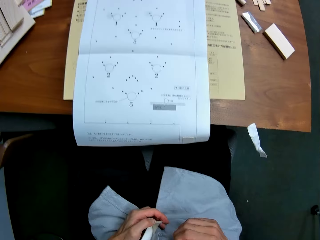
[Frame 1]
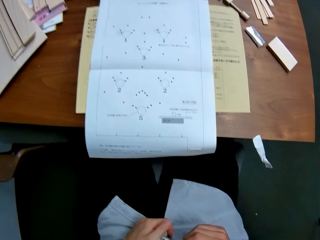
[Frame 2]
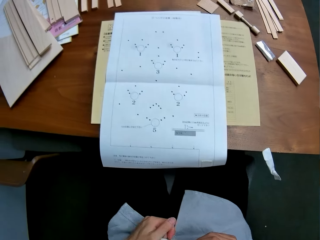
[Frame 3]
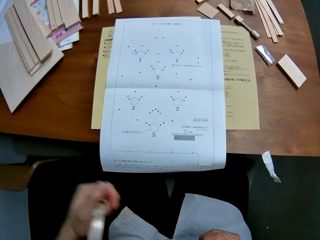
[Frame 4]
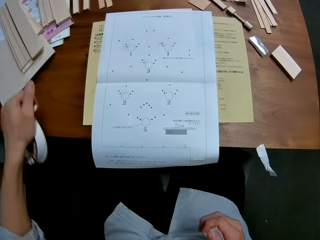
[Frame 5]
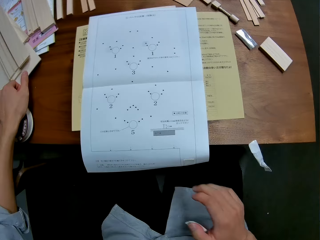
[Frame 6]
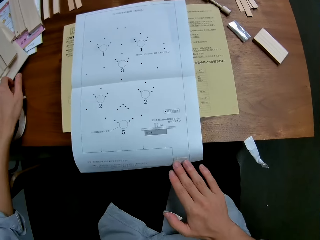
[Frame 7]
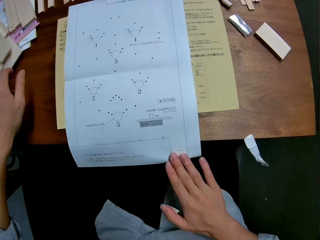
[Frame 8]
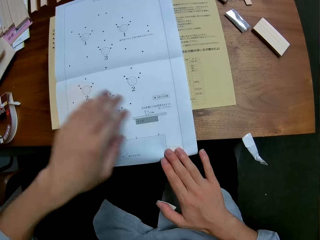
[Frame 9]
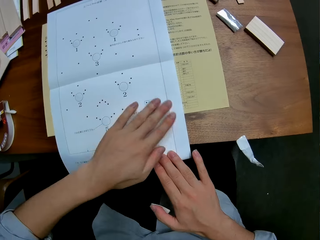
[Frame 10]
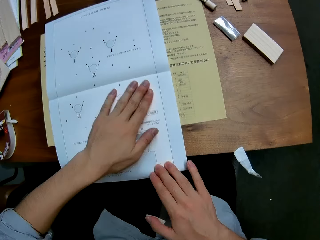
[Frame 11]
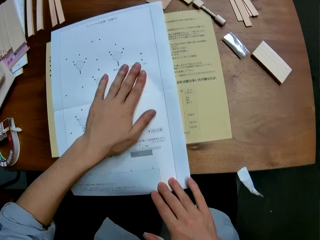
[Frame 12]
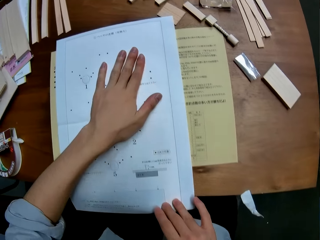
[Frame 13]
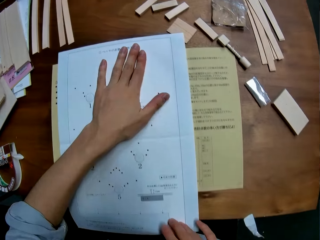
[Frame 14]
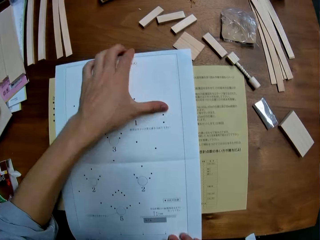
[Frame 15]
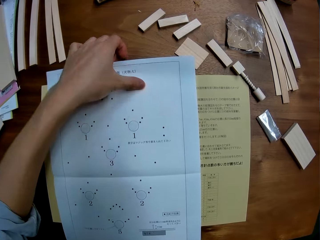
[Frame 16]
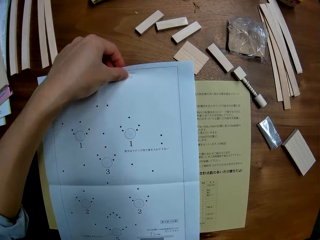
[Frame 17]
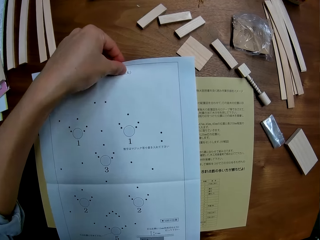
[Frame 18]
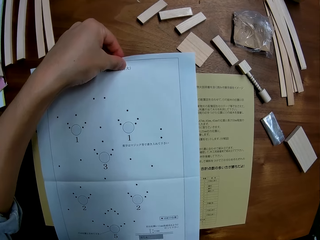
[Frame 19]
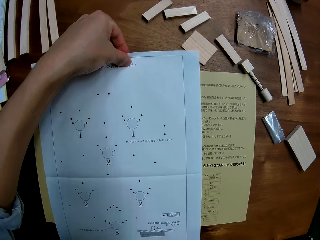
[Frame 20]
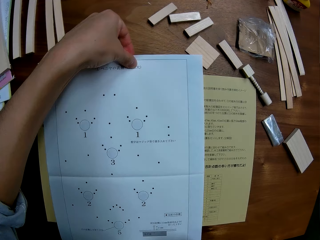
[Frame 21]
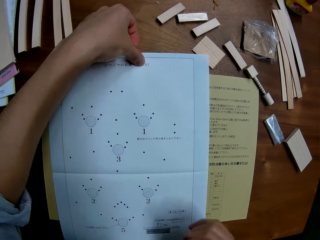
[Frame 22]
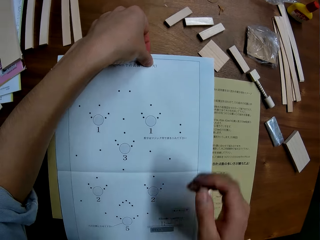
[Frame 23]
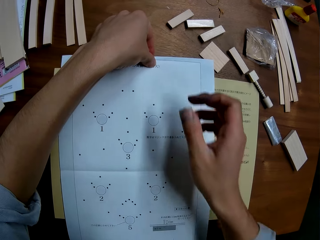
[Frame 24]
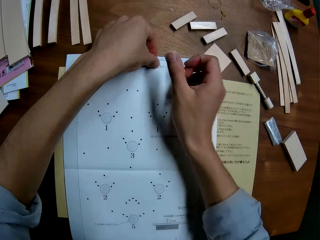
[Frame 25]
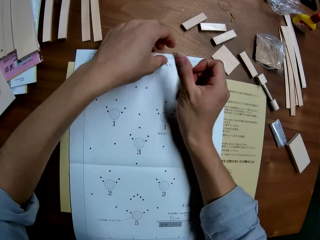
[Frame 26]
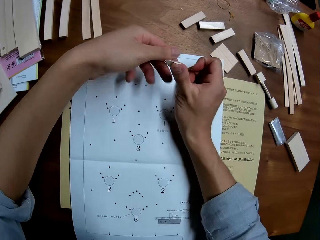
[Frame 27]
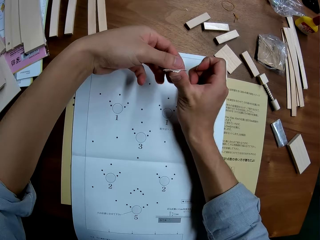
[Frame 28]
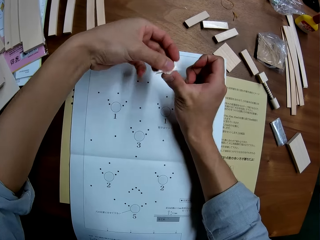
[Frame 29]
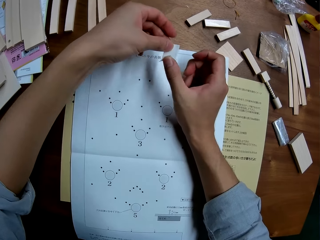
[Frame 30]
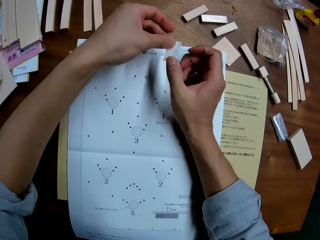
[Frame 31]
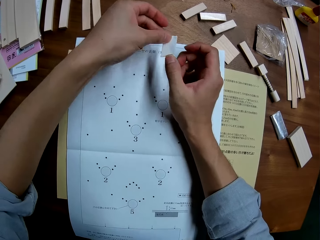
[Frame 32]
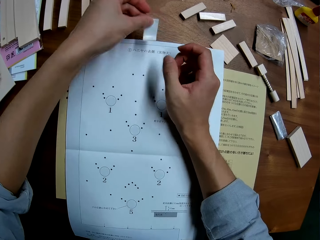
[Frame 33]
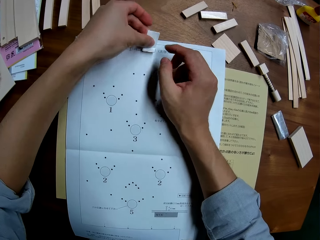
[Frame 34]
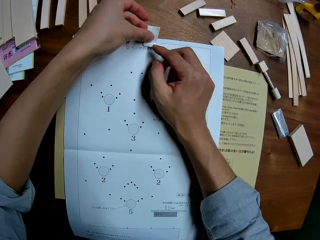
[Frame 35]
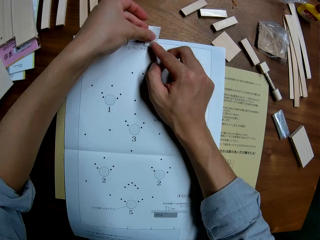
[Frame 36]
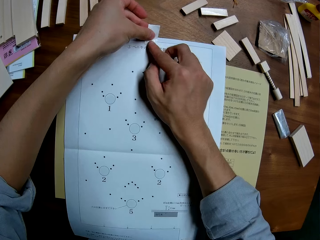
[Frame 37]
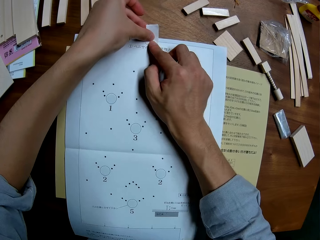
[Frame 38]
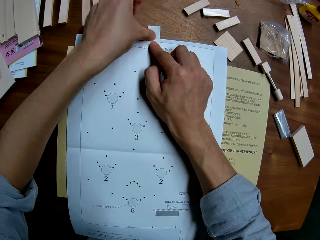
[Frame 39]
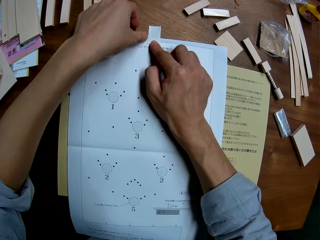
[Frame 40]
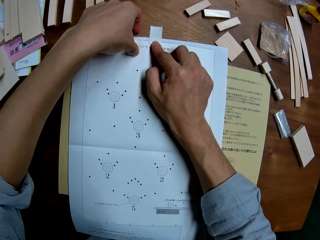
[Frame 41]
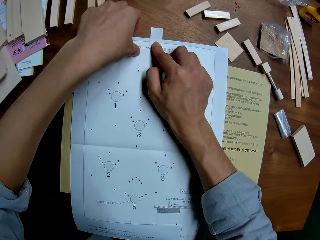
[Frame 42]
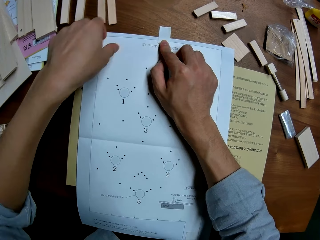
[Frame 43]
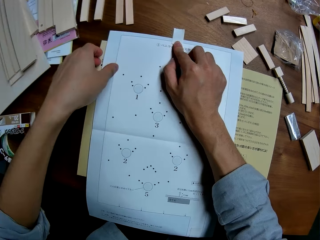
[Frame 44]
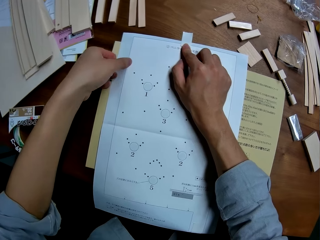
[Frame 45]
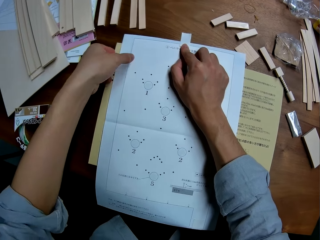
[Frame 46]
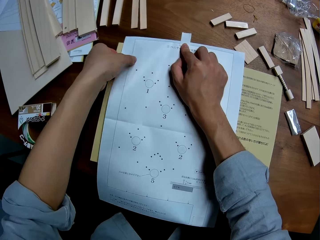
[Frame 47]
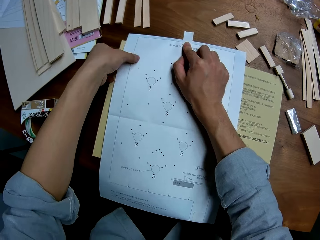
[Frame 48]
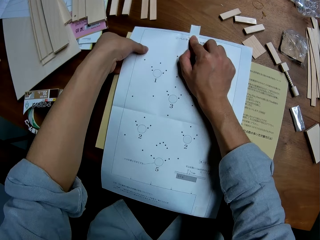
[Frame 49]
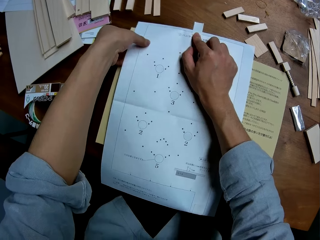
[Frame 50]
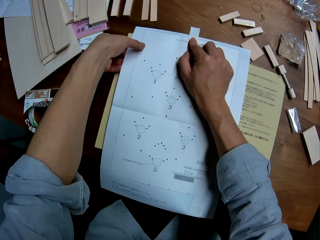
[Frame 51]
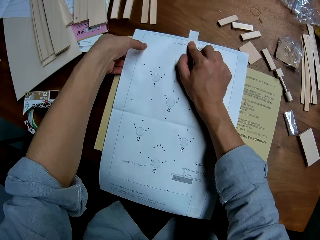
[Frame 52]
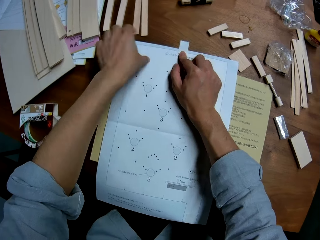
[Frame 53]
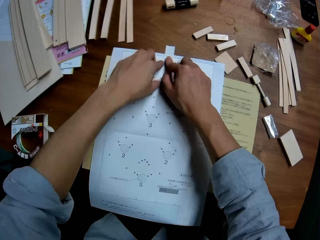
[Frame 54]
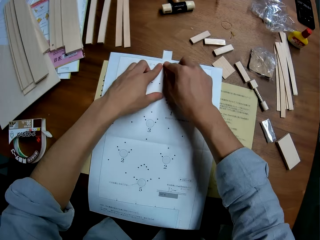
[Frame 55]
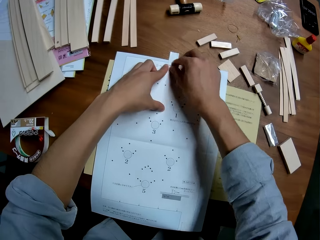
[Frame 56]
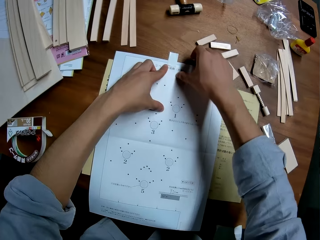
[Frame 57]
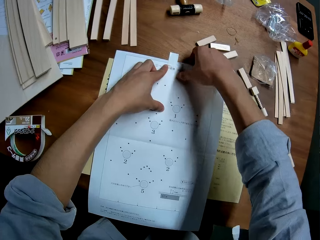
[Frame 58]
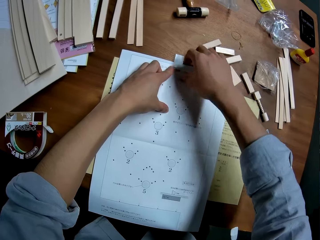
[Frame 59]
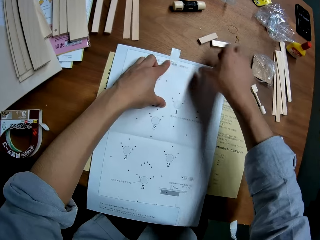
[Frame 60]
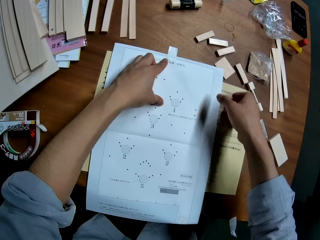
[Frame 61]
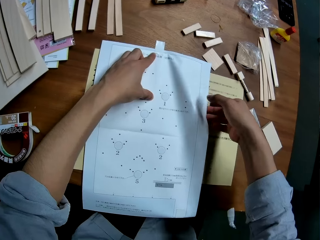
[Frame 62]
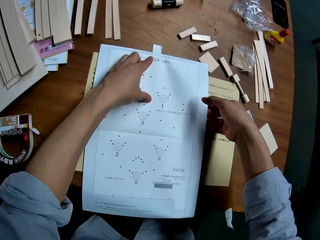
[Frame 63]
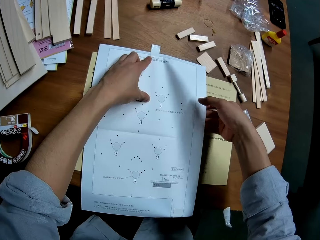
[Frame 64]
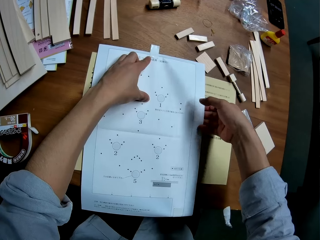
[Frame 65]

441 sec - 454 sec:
The camera wearer cuts part of the masking tape. He puts the masking tape on the table. He rubs his hand against the paper and straightens the paper with his hands. He holds the edge of the paper. He holds down the paper. He removes the masking tape from his finger. He sticks the masking tape on the paper. He holds the paper.

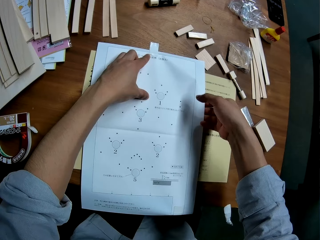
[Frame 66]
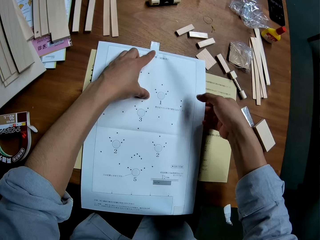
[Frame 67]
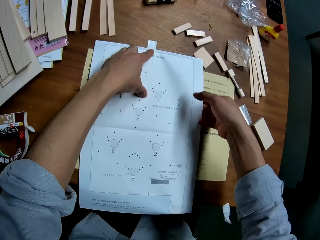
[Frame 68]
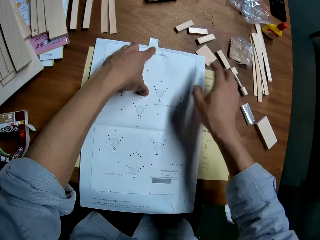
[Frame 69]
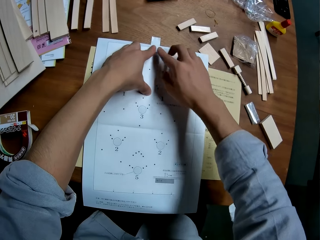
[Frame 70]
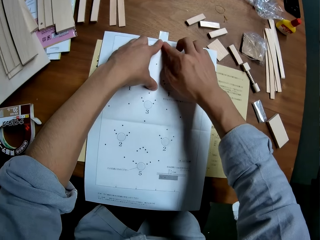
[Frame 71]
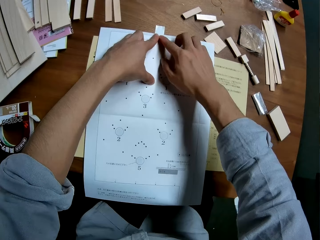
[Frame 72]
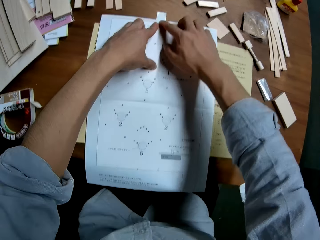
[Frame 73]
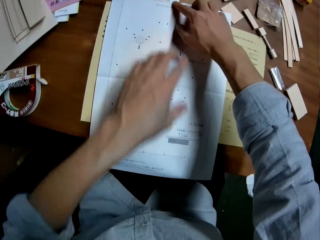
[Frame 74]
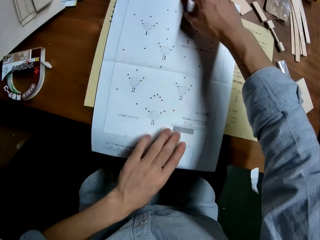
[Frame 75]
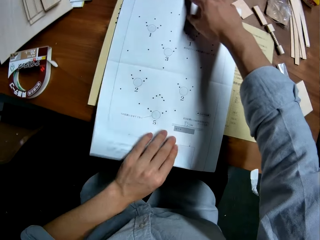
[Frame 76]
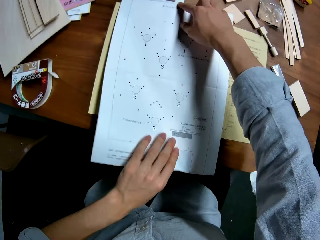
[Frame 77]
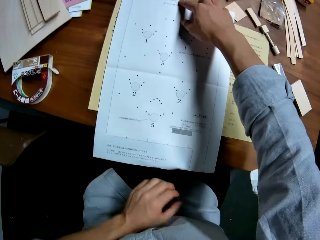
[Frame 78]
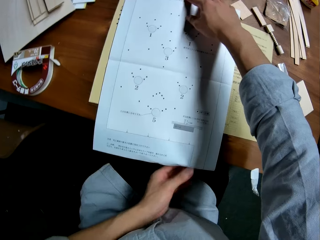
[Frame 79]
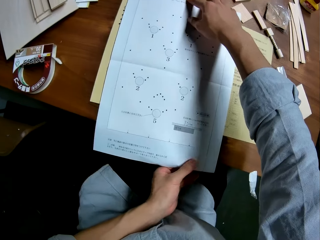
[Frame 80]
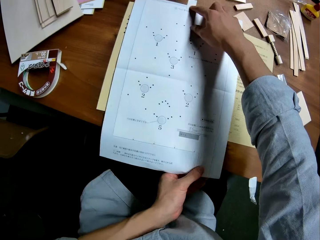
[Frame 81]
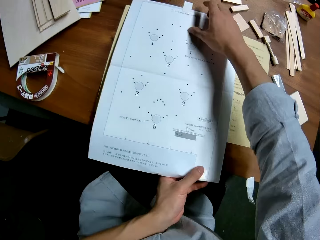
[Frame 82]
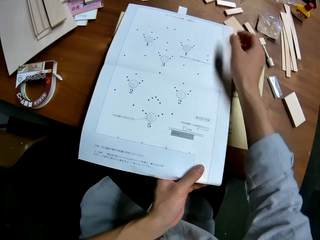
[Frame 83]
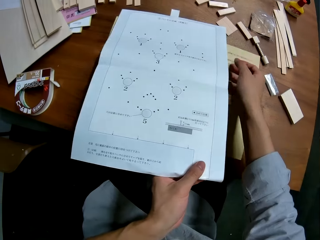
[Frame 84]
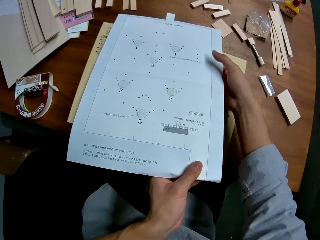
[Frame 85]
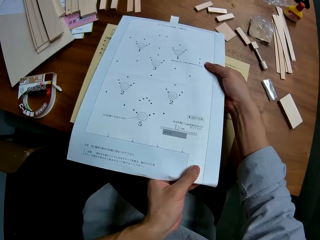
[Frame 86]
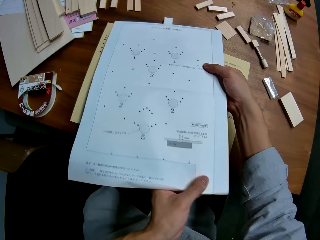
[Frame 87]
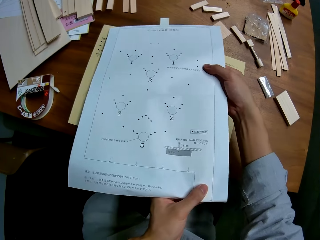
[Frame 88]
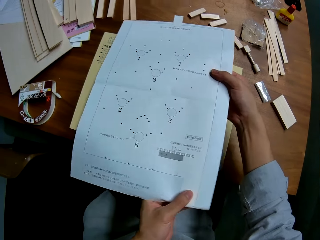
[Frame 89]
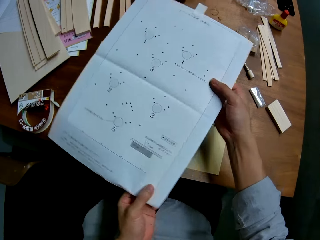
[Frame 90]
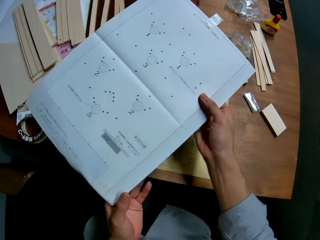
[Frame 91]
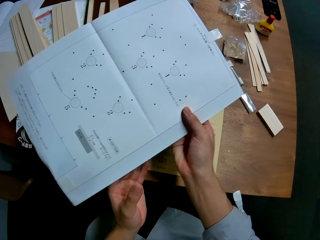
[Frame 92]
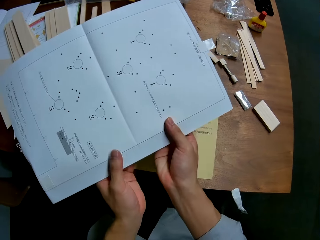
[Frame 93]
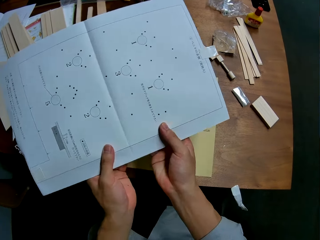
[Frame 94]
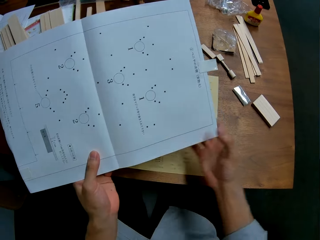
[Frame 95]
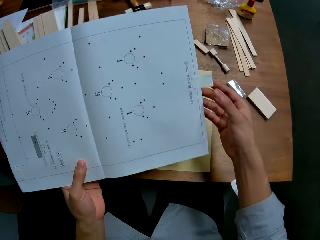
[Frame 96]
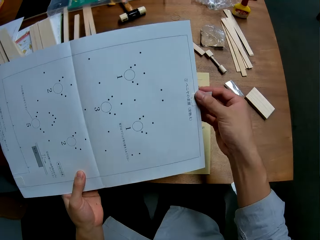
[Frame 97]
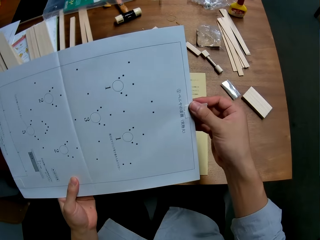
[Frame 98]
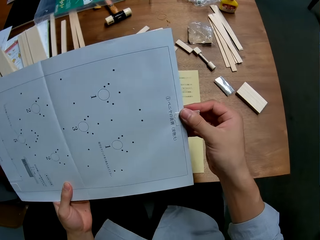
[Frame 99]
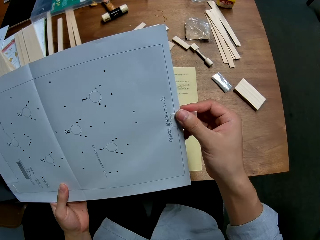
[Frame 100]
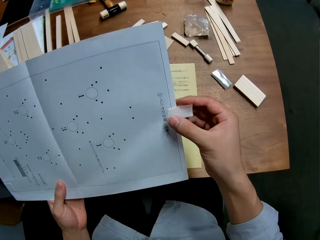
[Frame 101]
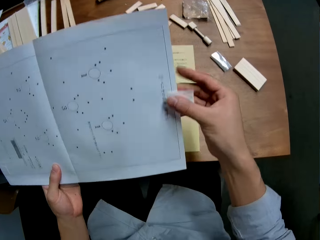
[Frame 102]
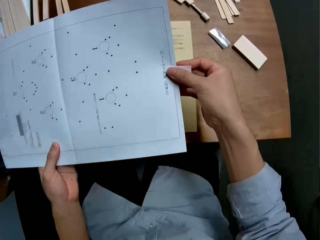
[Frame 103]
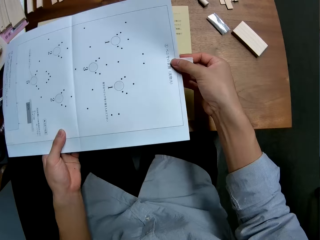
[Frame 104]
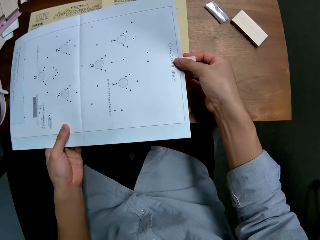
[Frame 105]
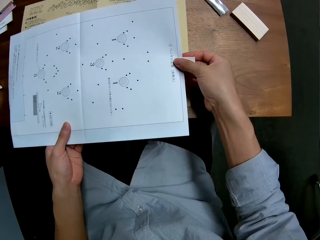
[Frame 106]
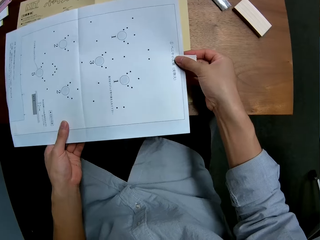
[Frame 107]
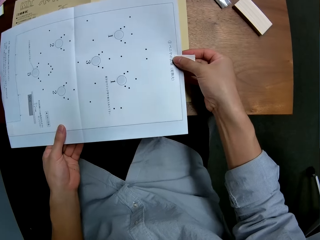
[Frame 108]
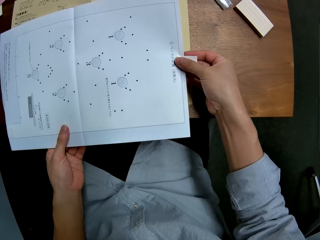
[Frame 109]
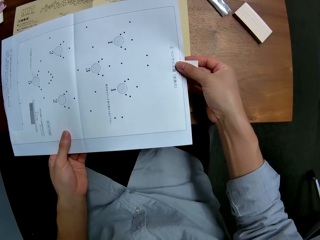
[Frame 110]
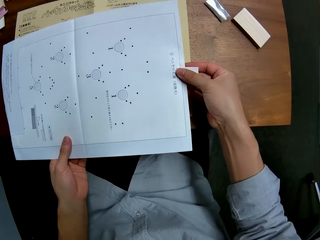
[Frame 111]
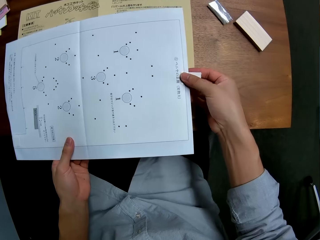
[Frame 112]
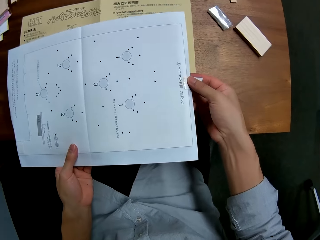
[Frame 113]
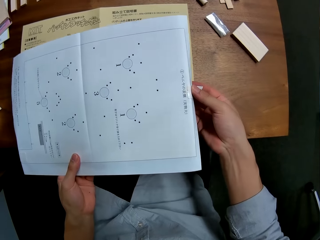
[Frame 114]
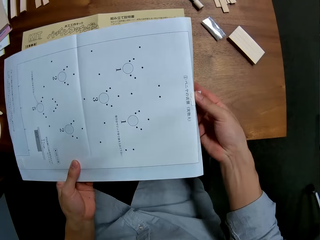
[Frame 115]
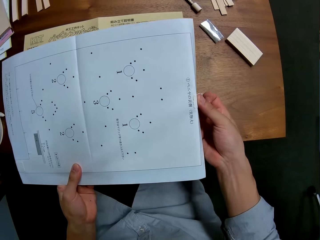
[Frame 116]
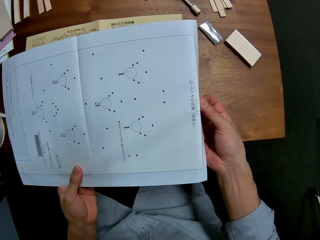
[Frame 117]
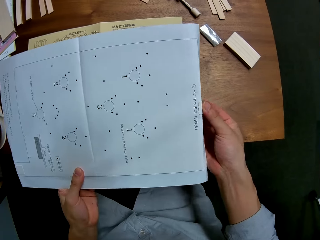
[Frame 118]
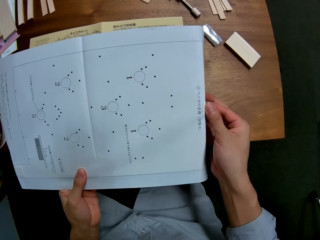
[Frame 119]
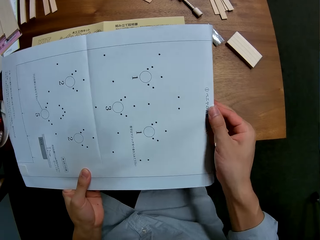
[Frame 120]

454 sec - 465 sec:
The camera wearer holds down the paper. They take the paper from the table. They tilt the paper. They put the paper on the table.
